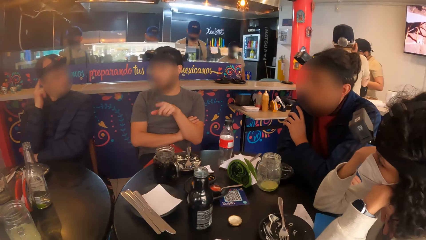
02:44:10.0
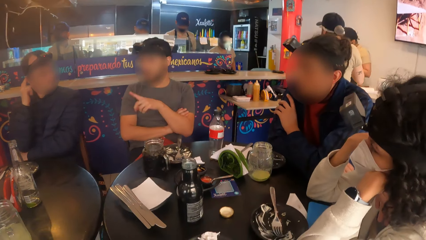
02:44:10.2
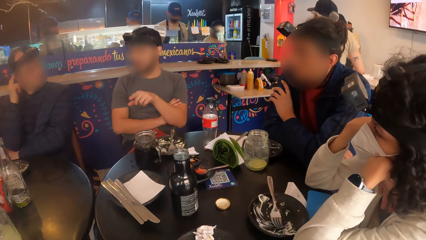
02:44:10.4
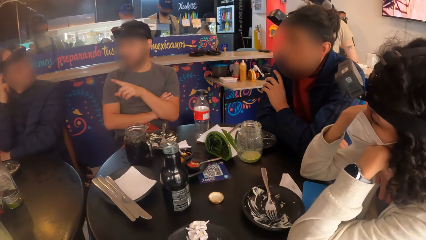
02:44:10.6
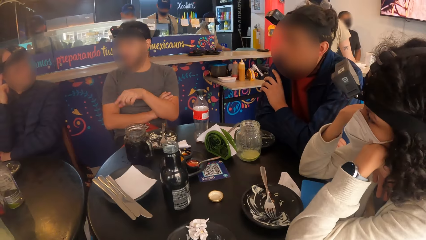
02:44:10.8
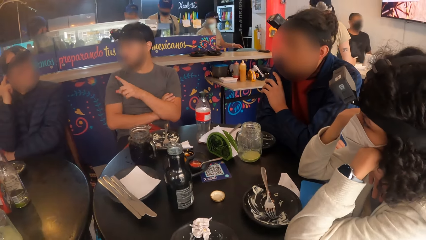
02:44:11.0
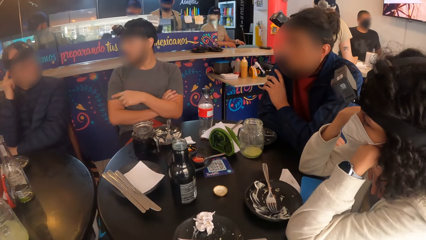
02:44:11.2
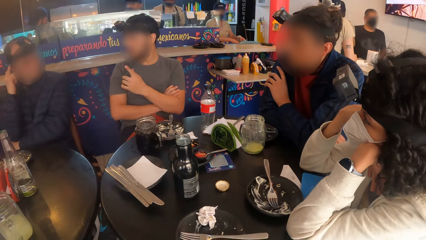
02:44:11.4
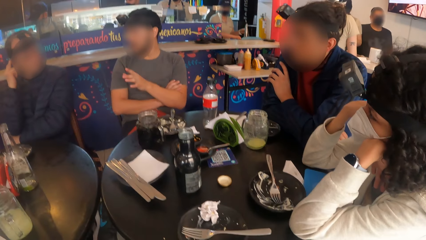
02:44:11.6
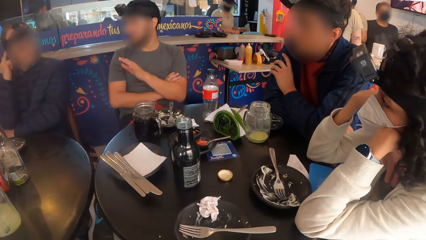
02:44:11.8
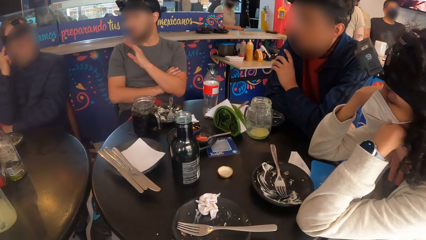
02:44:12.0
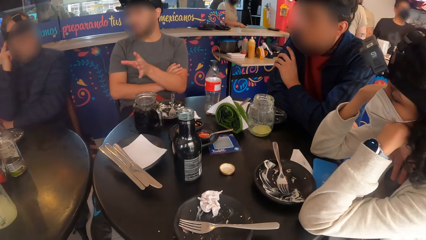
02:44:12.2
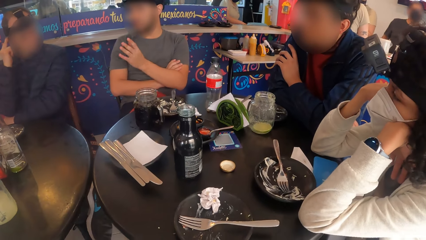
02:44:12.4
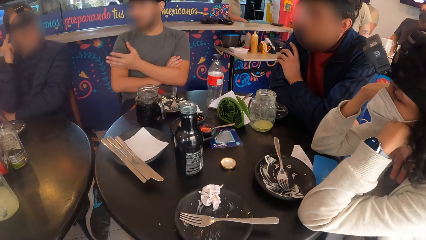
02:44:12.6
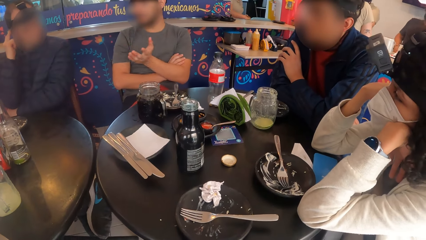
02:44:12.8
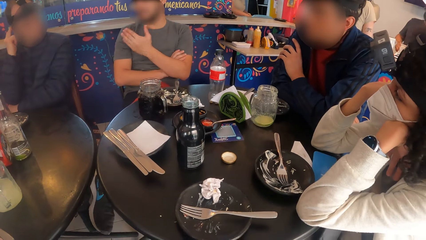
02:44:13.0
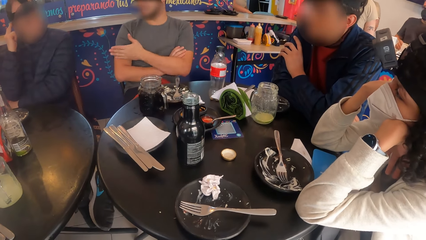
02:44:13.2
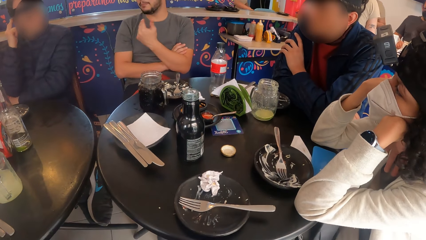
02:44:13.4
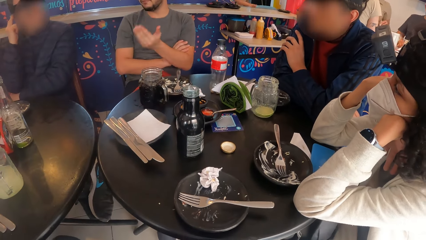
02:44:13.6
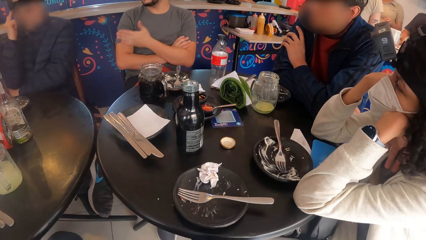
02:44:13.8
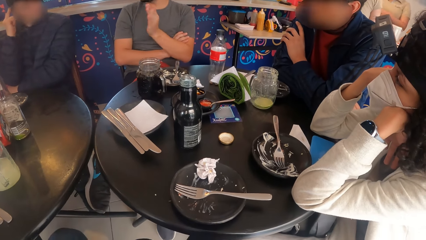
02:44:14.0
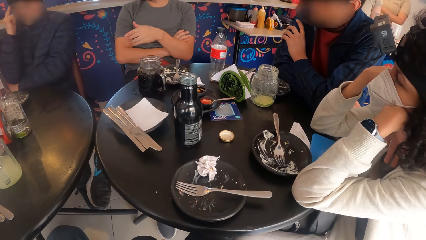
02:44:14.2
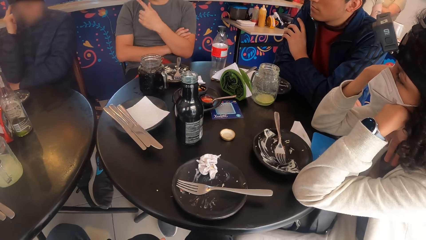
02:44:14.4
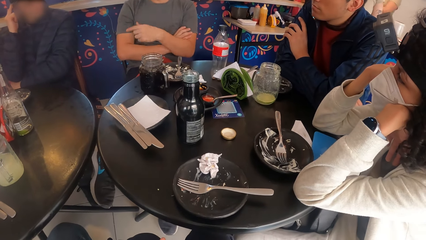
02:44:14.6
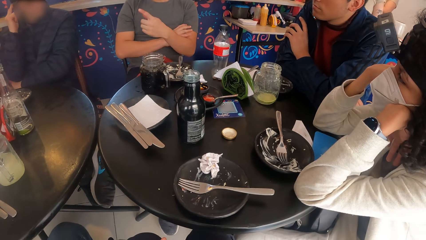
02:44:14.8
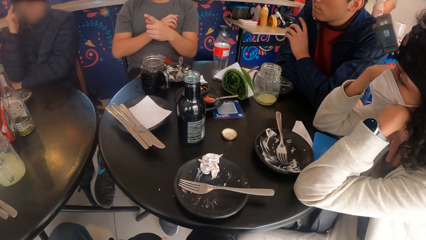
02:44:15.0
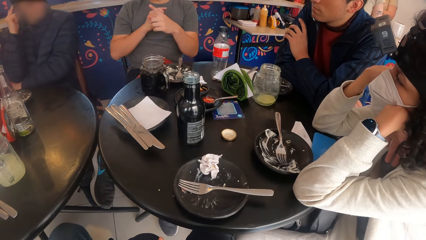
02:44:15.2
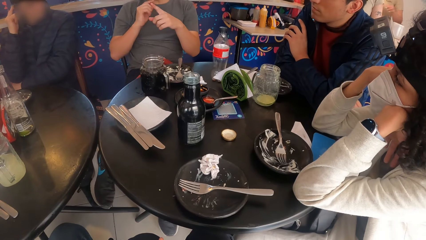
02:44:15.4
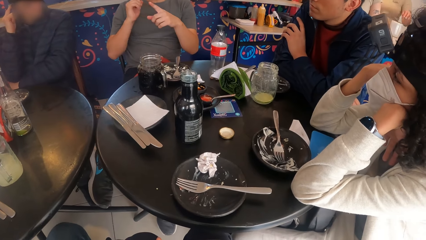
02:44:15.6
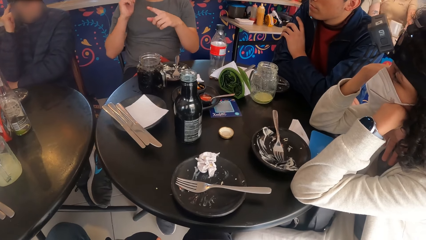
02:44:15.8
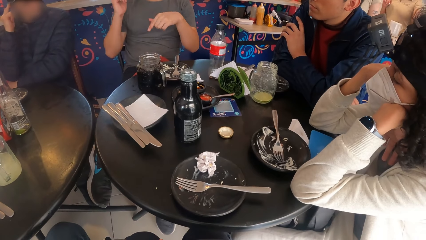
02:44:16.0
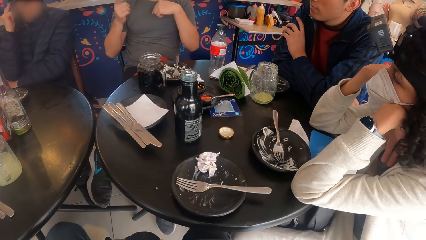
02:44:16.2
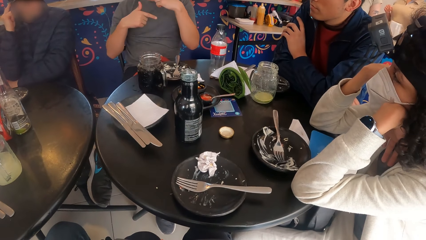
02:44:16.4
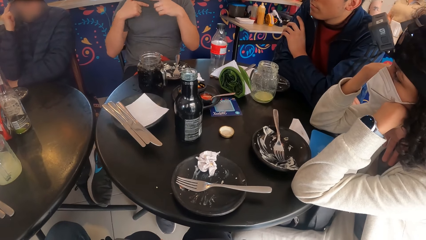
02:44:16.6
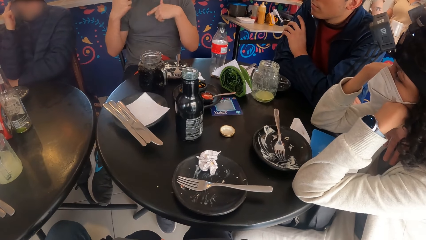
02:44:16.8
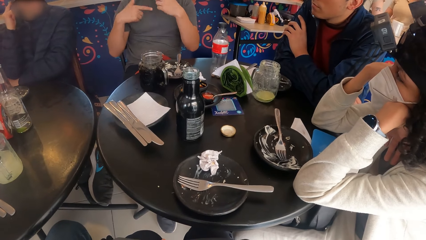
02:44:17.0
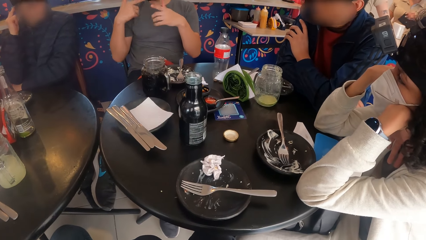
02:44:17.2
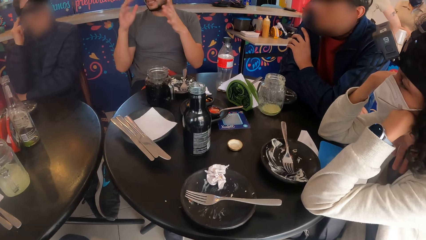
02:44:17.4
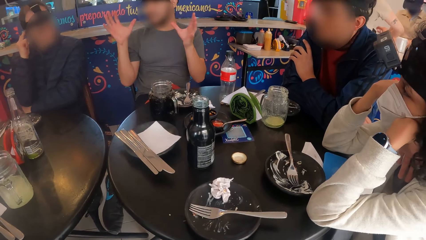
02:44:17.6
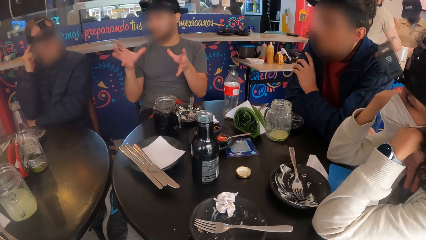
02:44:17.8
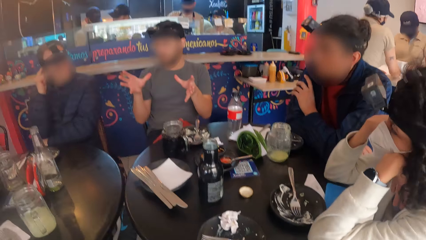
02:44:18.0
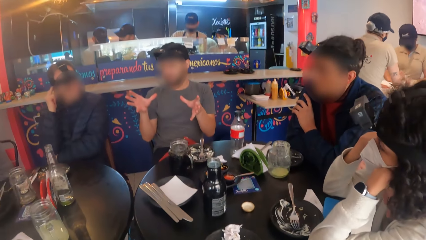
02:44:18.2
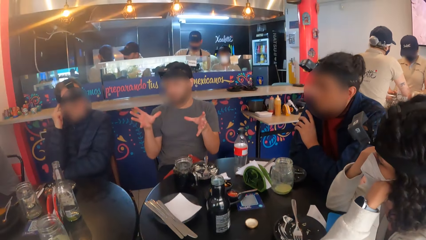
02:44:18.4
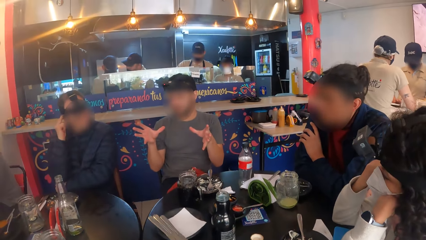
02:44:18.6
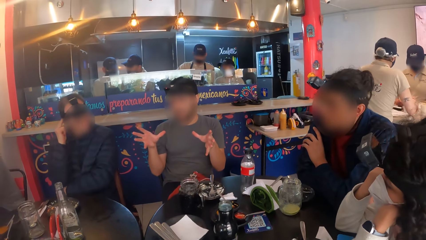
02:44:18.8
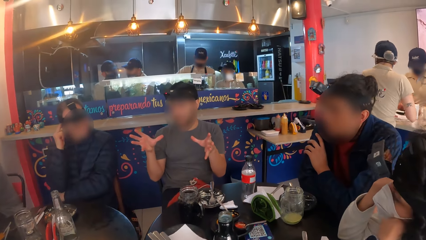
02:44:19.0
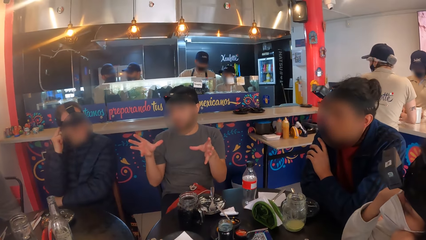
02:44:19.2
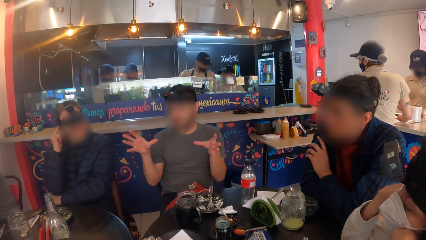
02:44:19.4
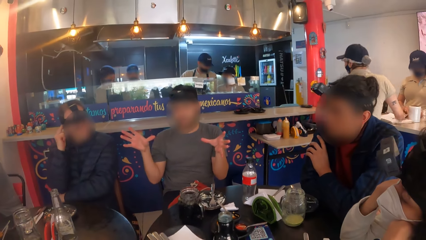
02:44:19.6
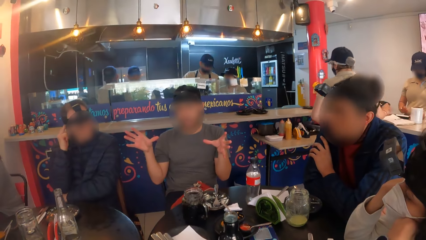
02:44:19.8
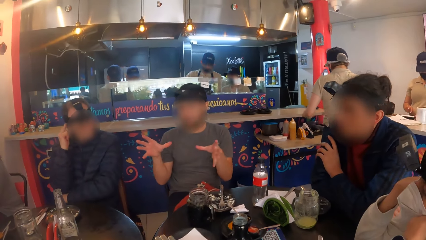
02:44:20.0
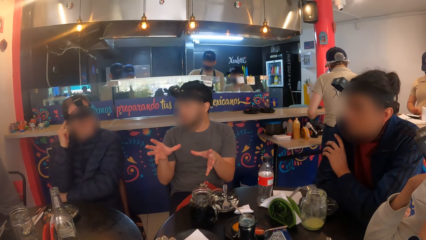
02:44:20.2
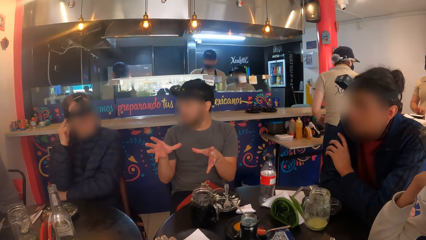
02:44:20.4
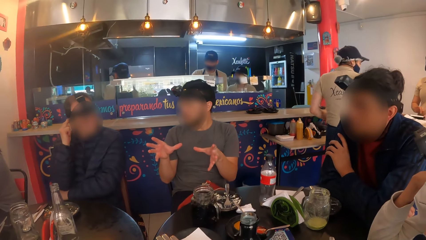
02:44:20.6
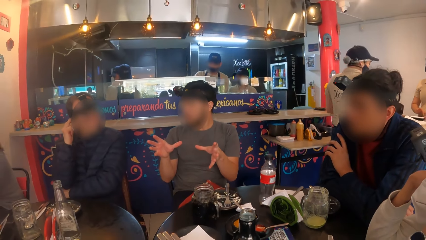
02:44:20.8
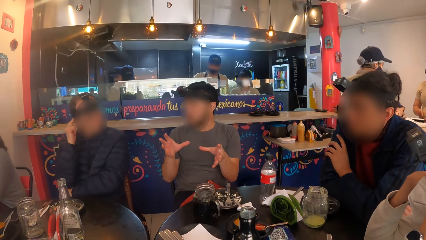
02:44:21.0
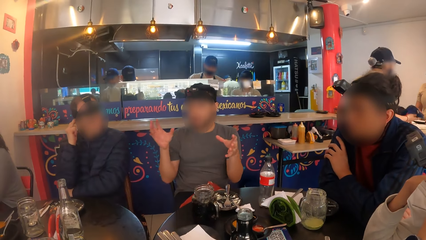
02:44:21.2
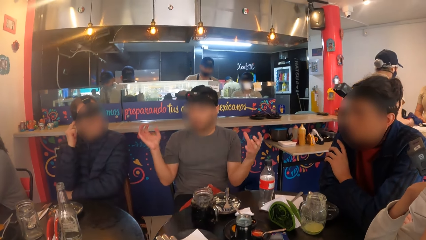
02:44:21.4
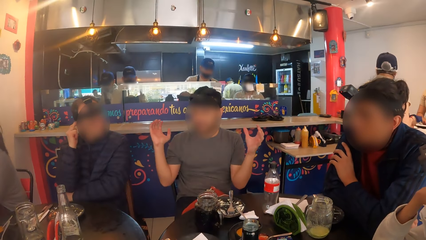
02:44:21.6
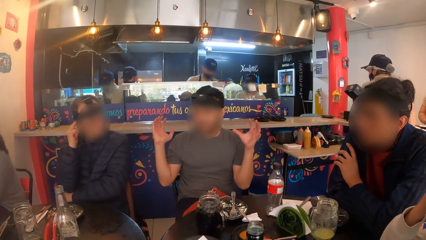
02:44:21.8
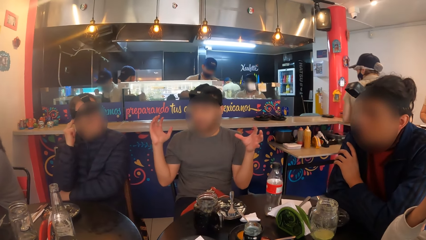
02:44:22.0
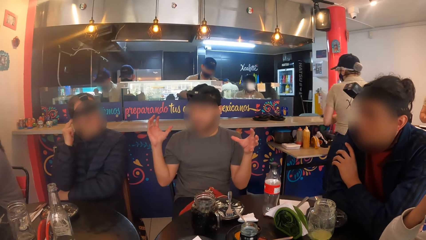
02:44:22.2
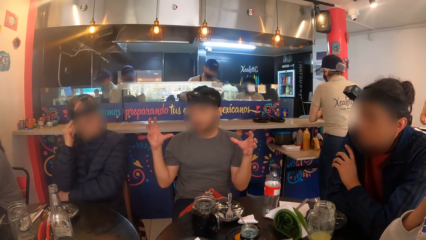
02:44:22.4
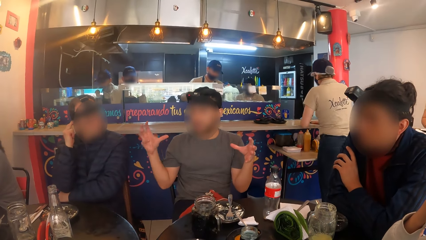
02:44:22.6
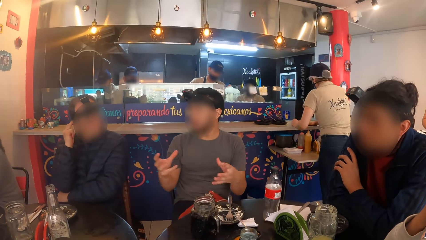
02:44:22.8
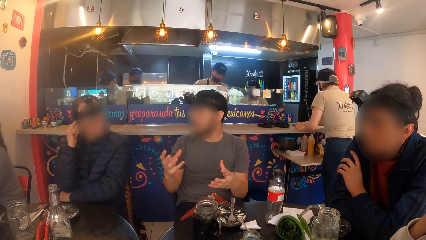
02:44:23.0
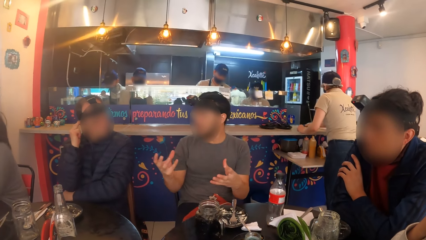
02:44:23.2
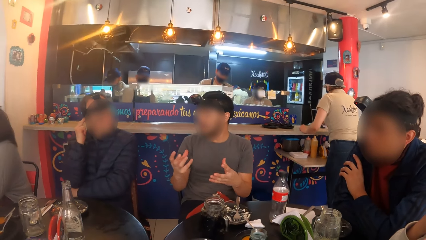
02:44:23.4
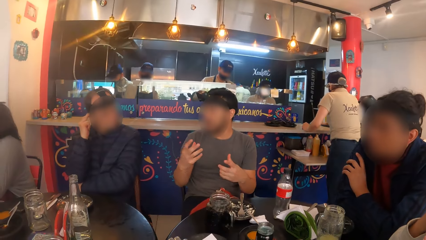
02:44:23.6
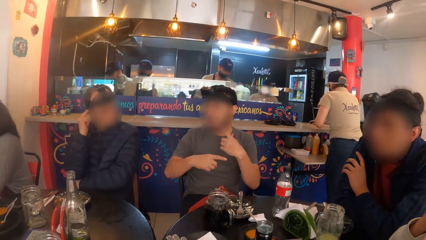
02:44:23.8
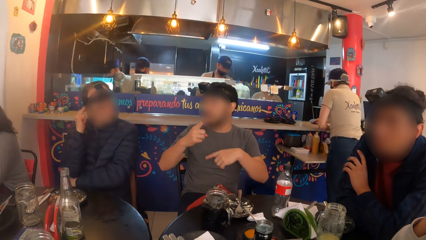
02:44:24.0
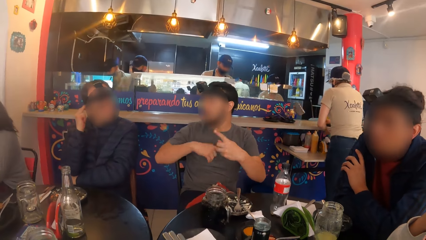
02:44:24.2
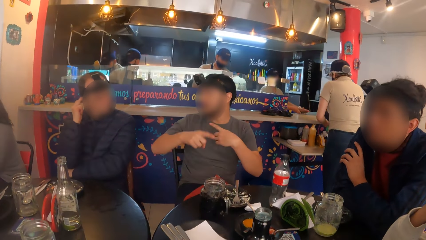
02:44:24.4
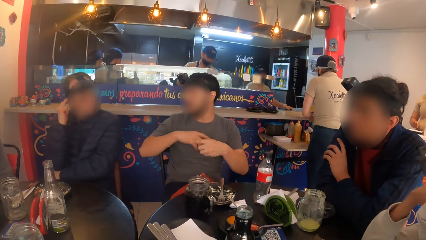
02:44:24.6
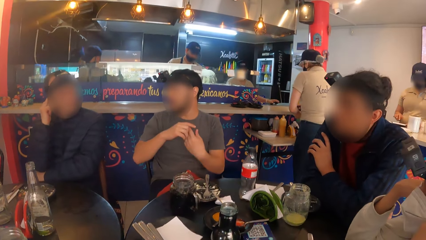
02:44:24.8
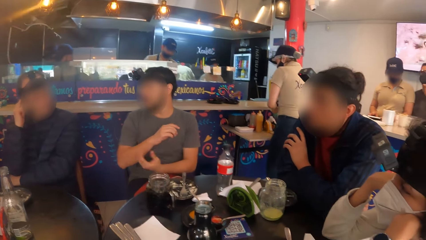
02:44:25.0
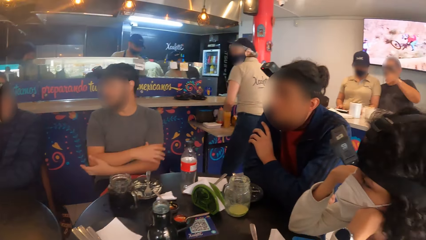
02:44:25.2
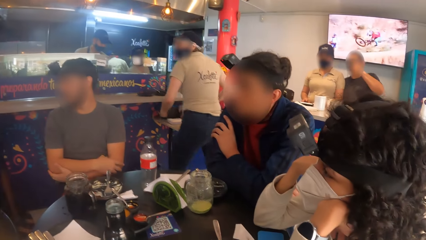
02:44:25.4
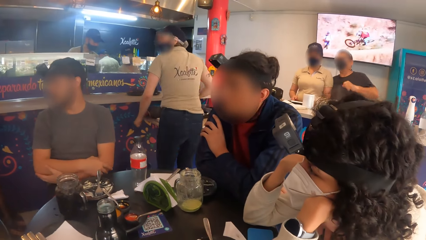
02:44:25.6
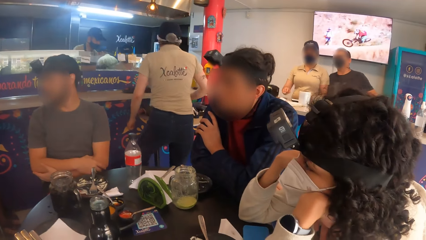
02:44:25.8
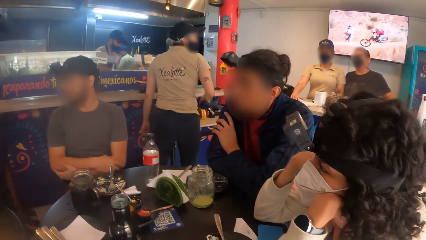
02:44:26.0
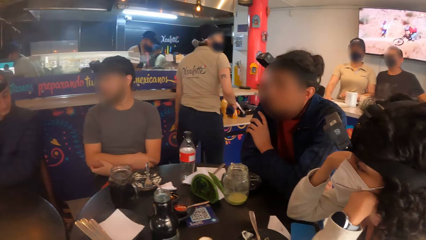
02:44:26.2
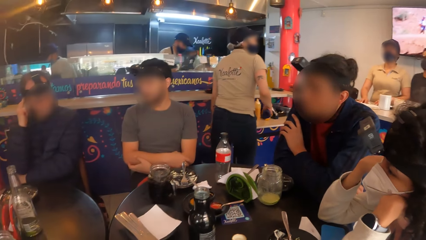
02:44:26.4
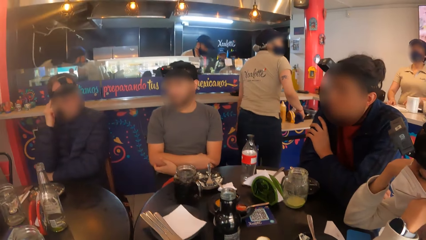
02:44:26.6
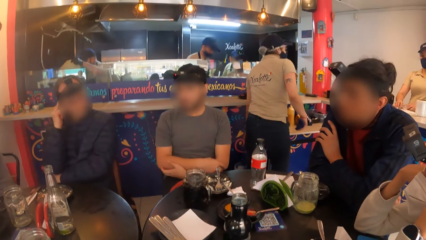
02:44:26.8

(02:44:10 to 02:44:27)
A person wipes something on the counter table.
